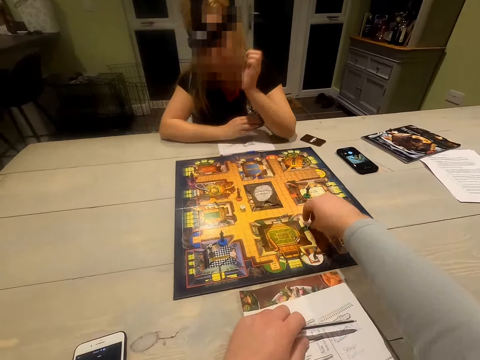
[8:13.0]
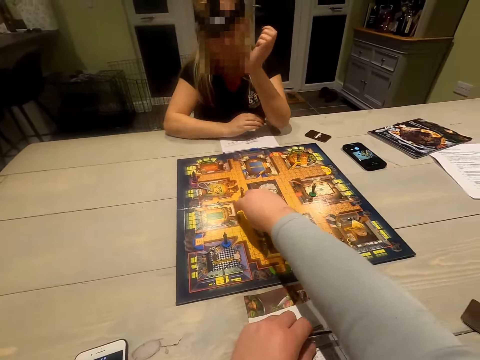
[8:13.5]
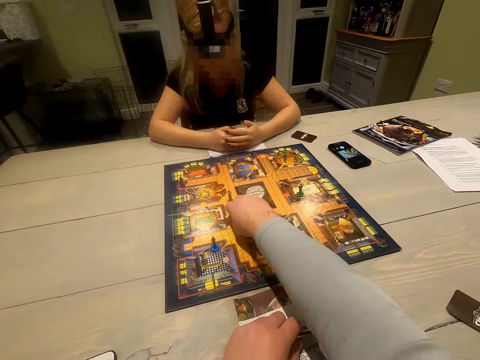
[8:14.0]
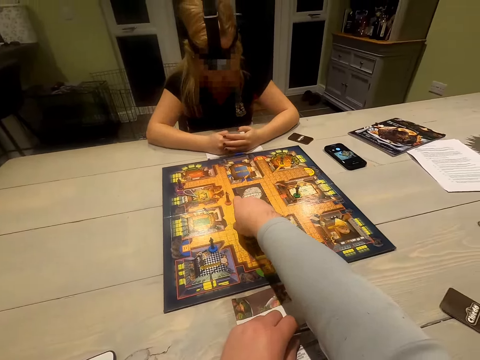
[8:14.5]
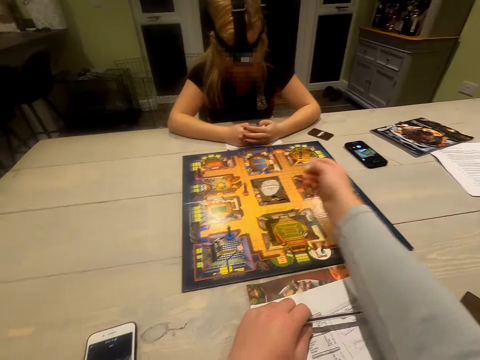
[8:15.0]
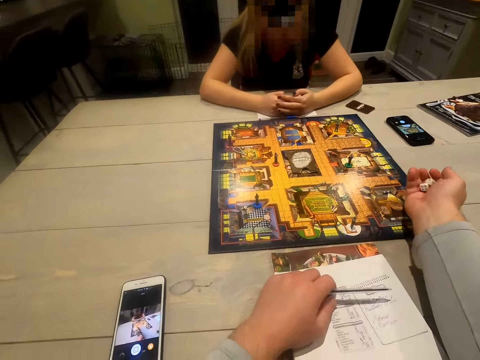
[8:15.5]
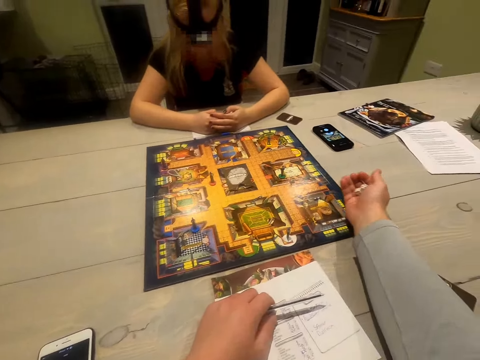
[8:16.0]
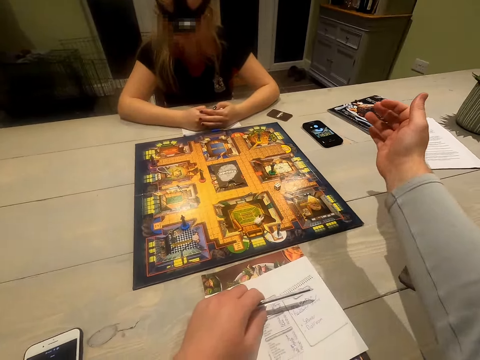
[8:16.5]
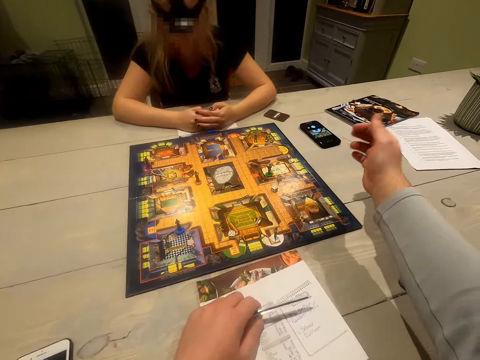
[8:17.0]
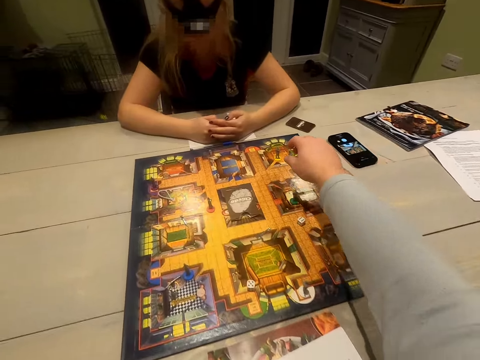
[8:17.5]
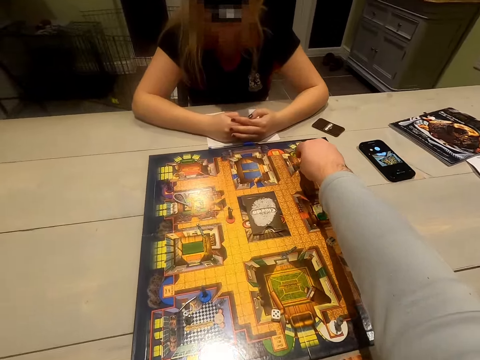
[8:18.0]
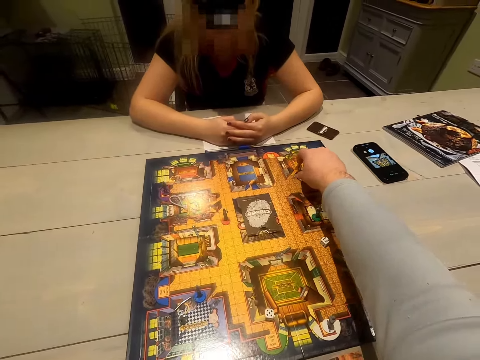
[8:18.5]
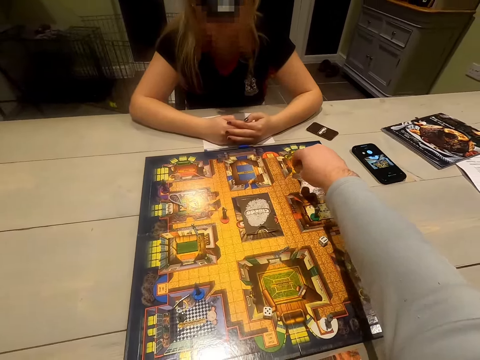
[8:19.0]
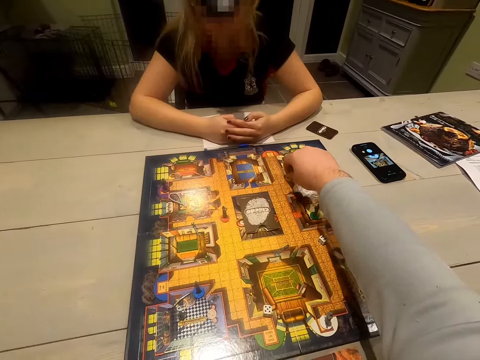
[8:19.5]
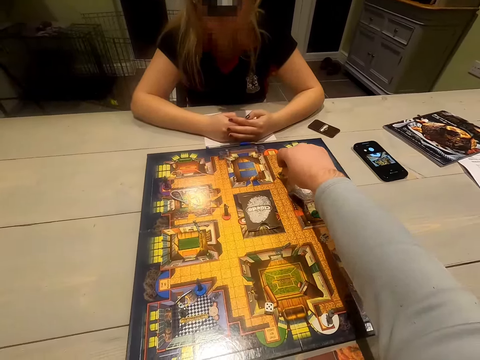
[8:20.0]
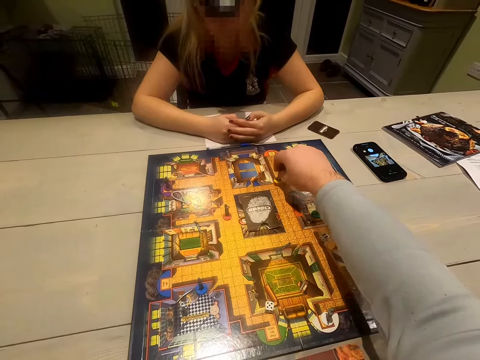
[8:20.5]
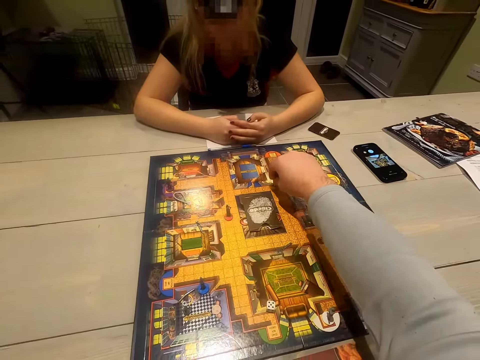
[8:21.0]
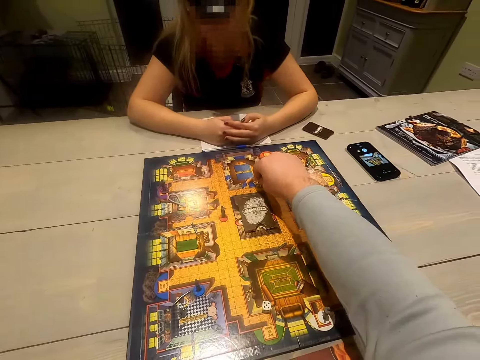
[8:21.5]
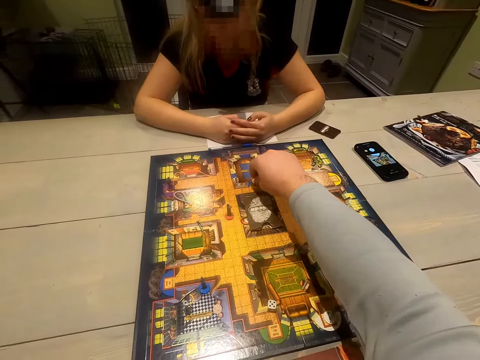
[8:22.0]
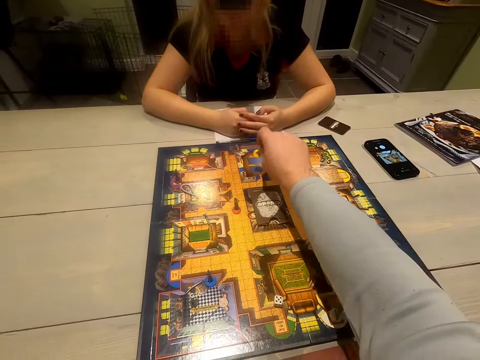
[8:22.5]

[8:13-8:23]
The camera wearer picks the dice from the board. They shake the dice. They drop the dice on the board. They roll the dice. They play. They move the token.

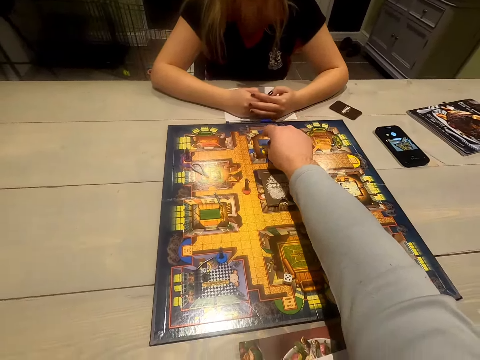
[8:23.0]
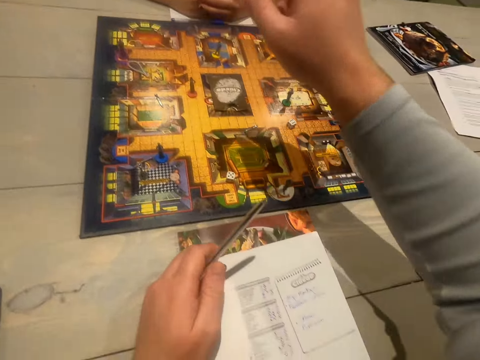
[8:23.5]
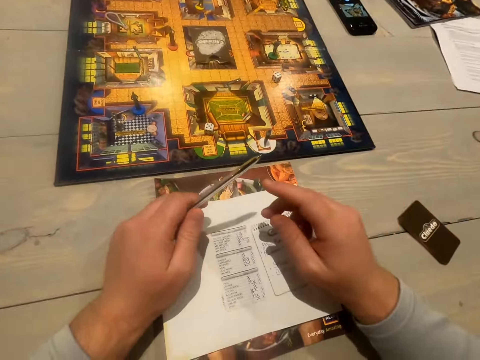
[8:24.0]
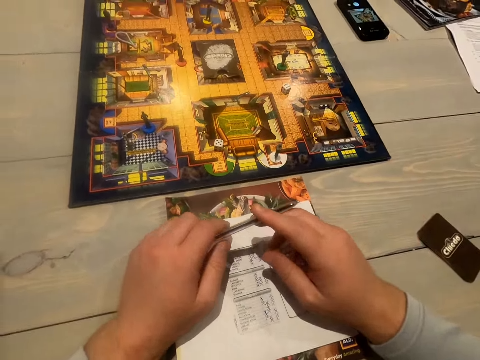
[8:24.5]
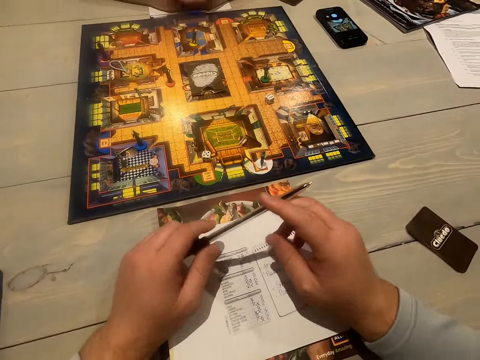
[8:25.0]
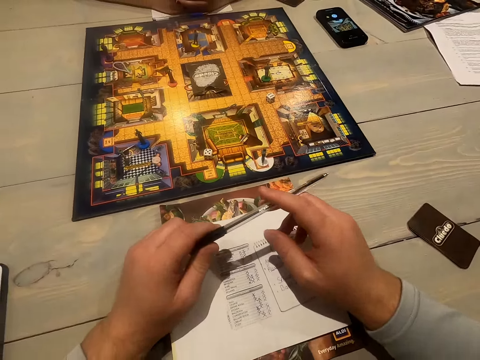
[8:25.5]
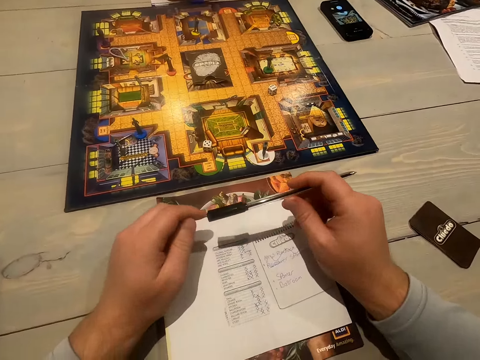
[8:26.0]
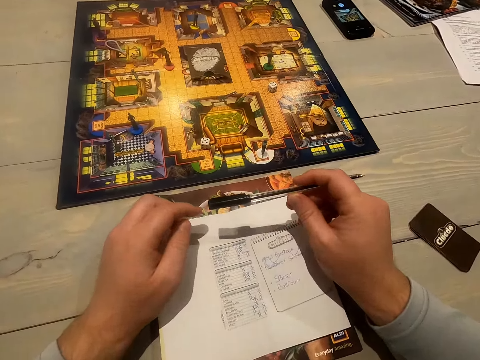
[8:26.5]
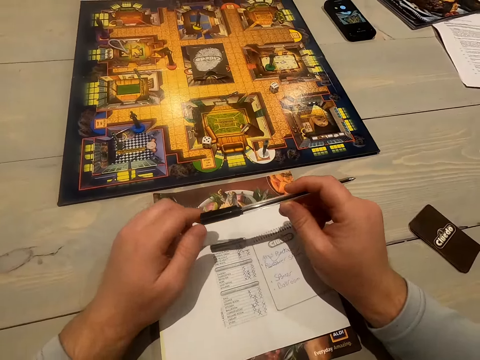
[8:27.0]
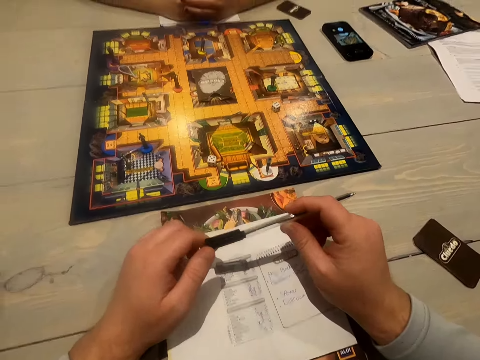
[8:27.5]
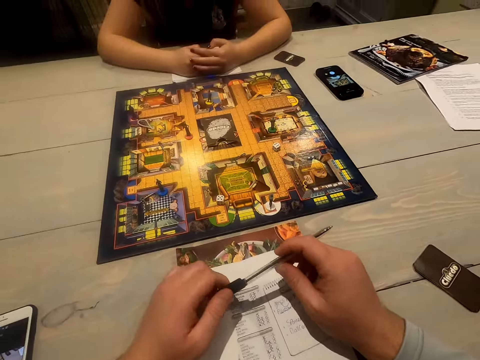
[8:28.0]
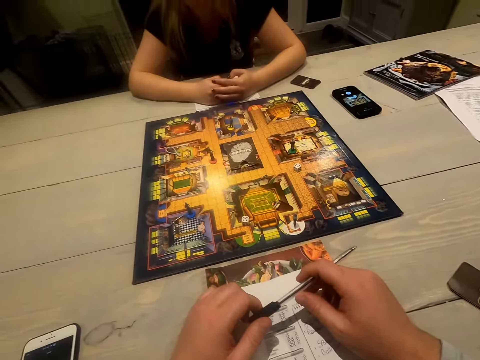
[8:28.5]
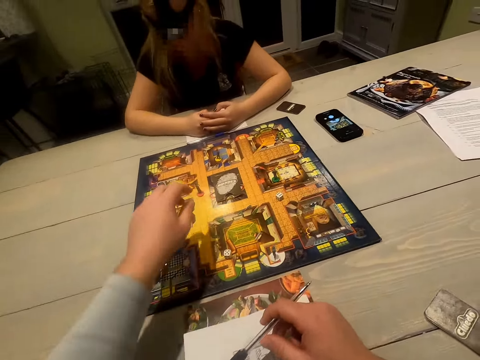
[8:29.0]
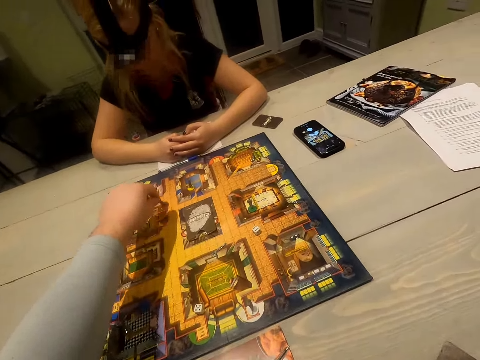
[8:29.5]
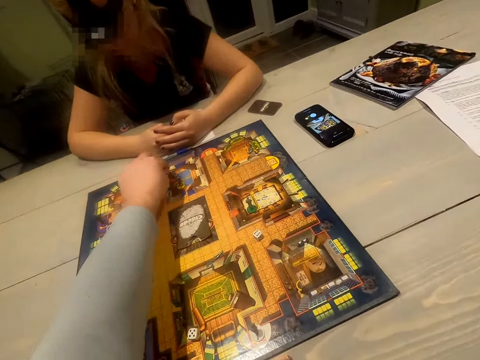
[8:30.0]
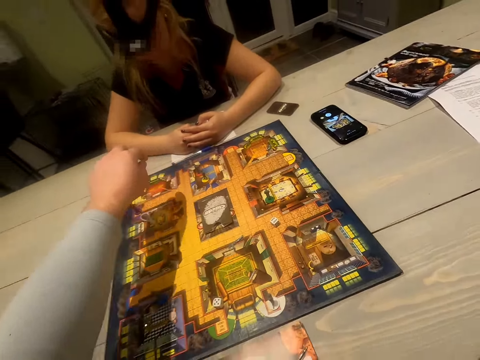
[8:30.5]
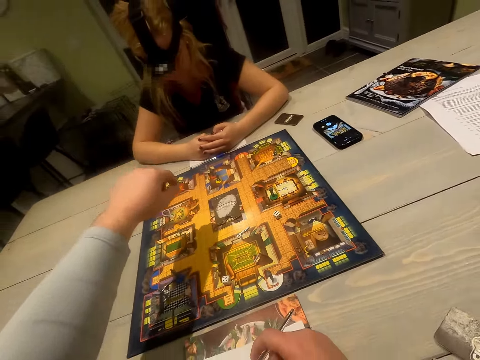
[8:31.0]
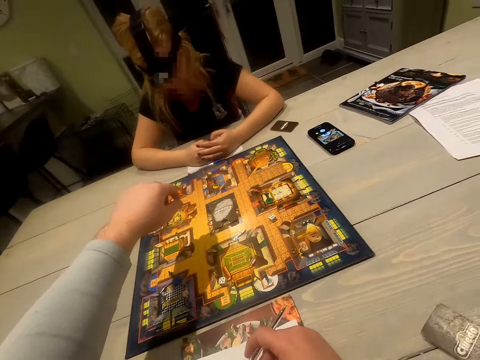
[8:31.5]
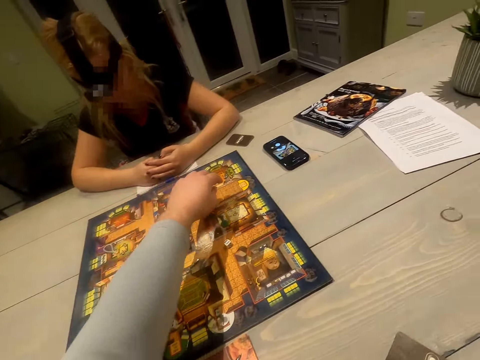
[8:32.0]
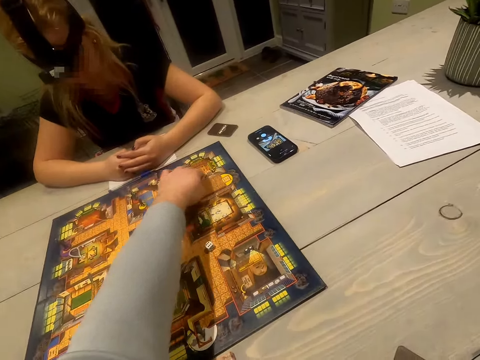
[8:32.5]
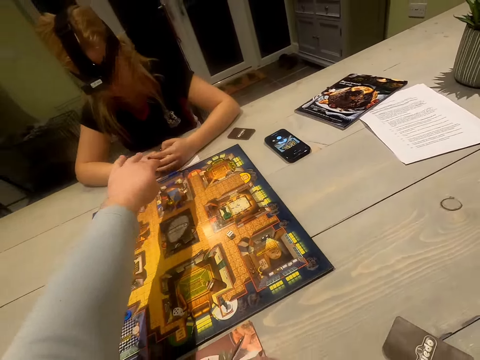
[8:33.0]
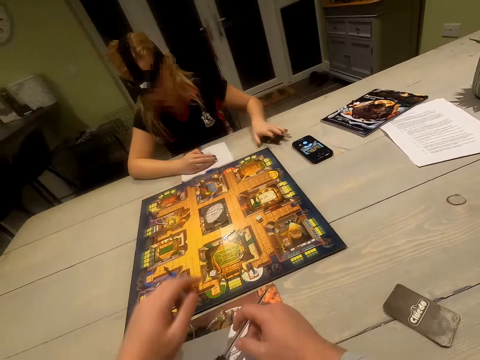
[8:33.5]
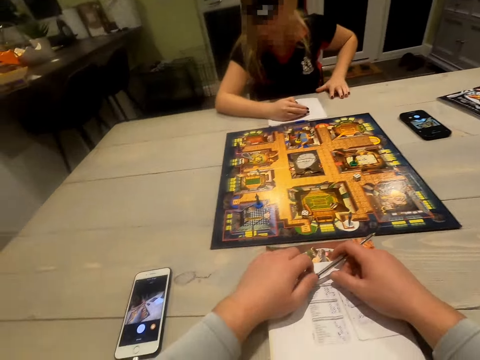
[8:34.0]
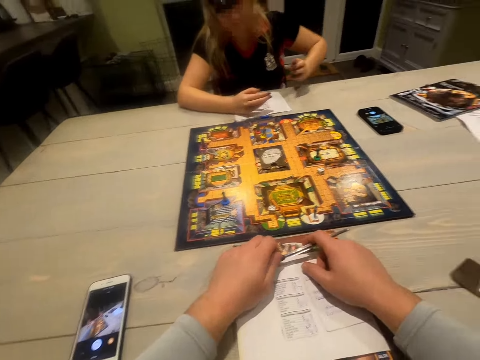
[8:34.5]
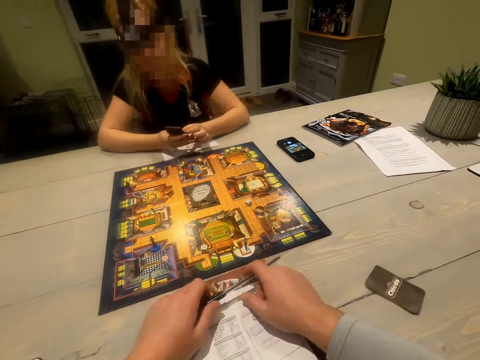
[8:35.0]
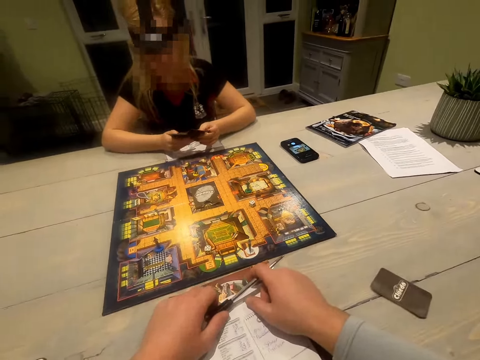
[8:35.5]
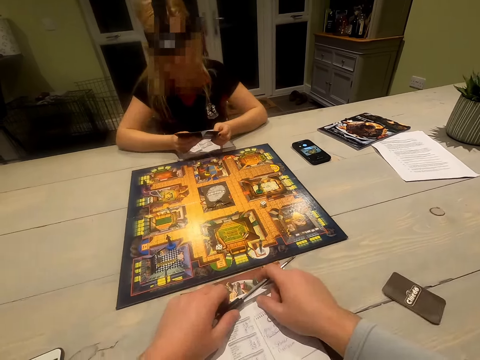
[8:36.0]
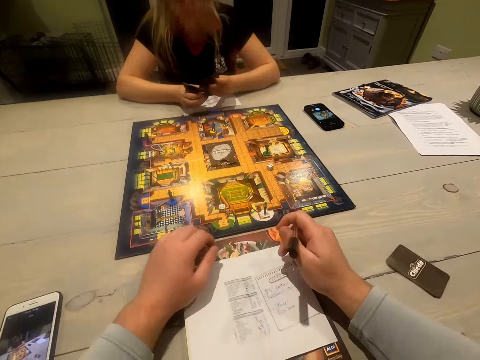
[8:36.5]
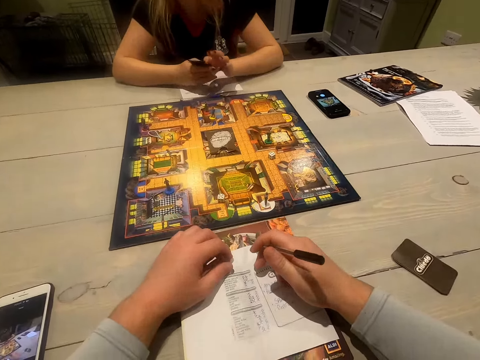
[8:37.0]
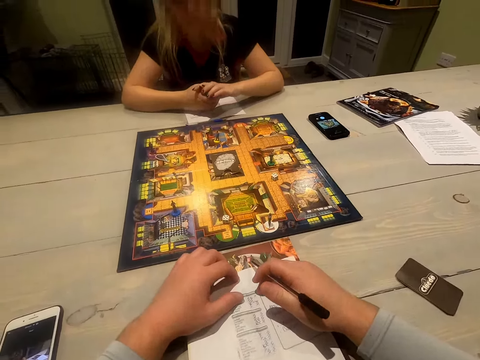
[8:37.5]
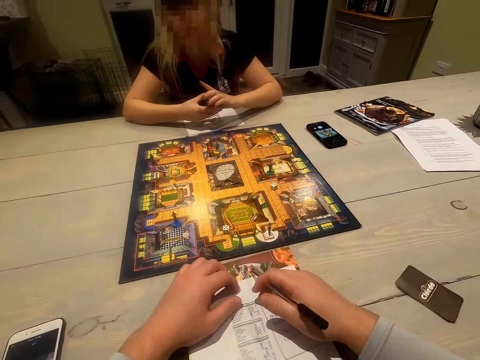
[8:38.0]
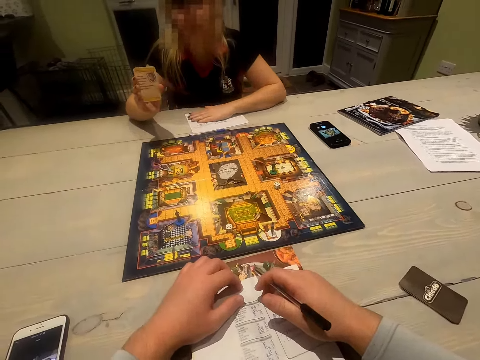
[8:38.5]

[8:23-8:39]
The camera wearer looks around. They touch the pan at hand. They talk to a woman. They move the token. They play. The woman picks the cards from the table. She shuffles the cards. She looks at the cards.
